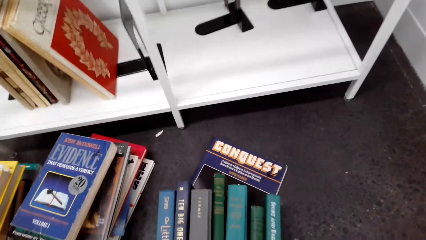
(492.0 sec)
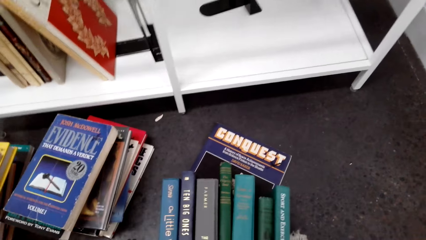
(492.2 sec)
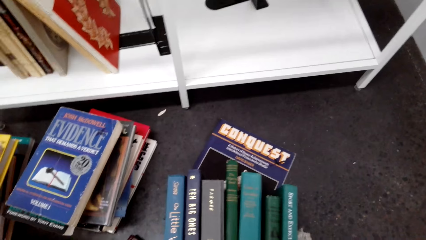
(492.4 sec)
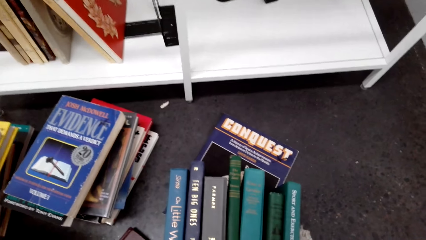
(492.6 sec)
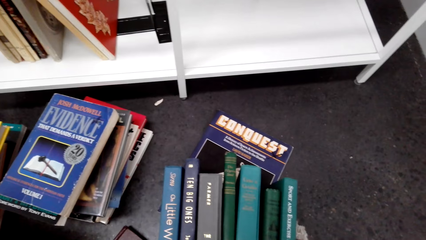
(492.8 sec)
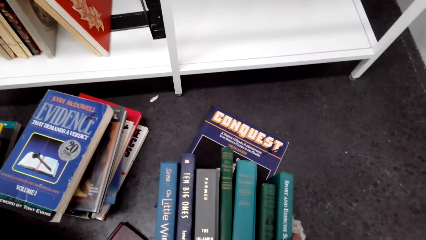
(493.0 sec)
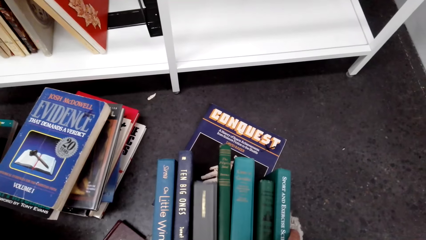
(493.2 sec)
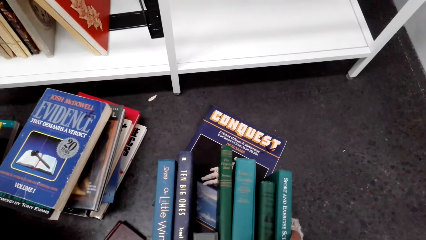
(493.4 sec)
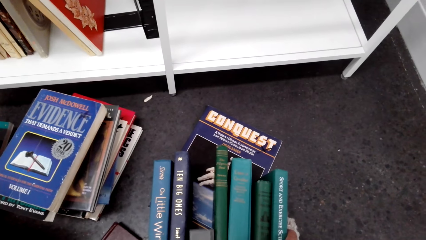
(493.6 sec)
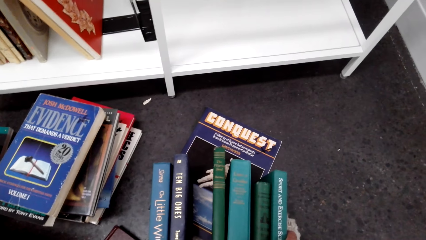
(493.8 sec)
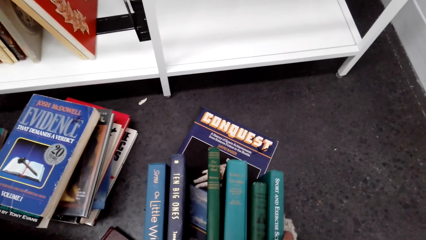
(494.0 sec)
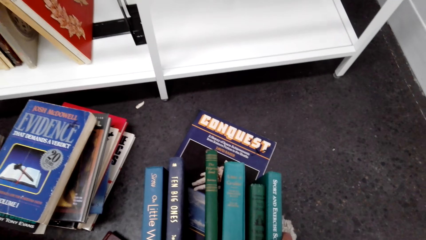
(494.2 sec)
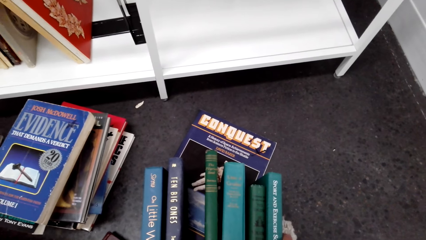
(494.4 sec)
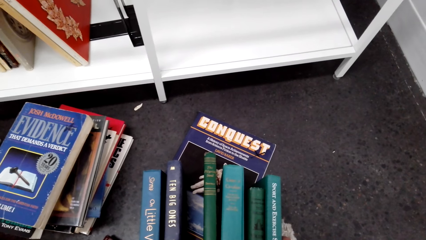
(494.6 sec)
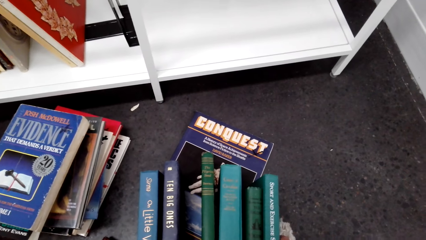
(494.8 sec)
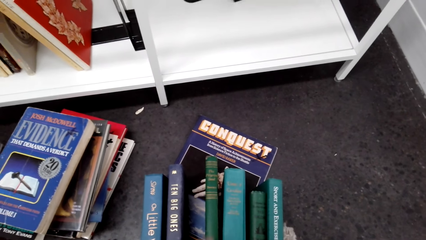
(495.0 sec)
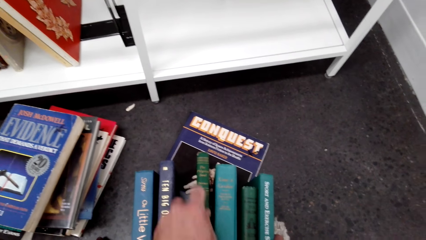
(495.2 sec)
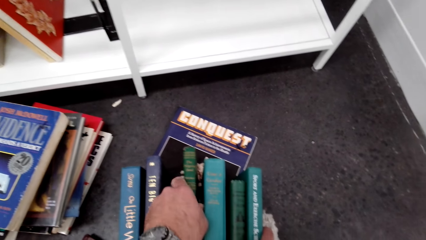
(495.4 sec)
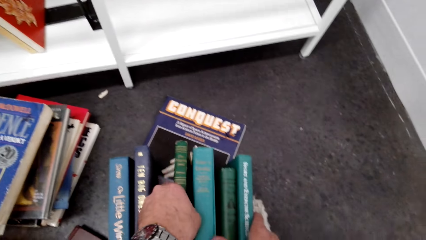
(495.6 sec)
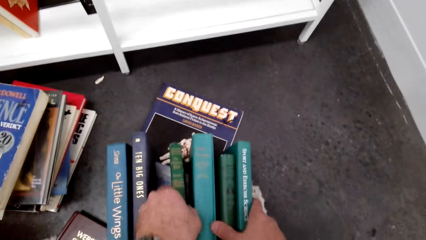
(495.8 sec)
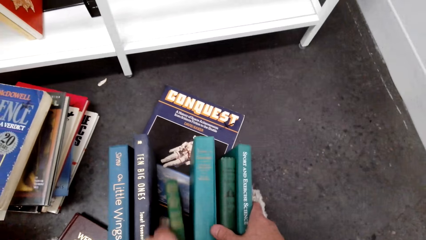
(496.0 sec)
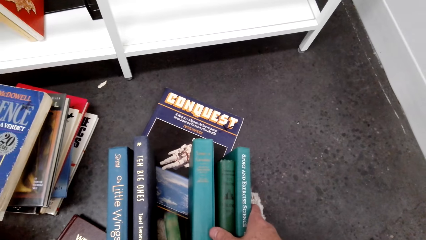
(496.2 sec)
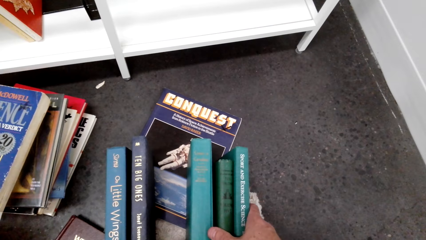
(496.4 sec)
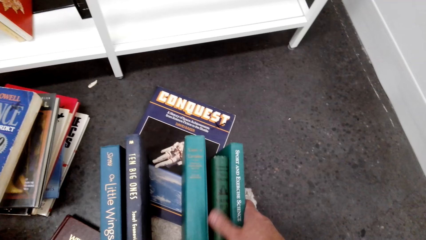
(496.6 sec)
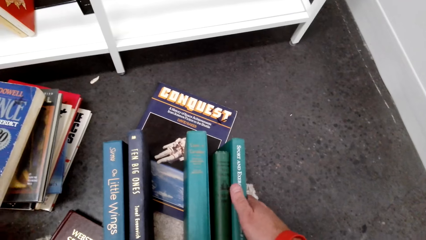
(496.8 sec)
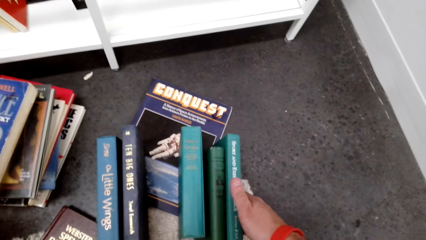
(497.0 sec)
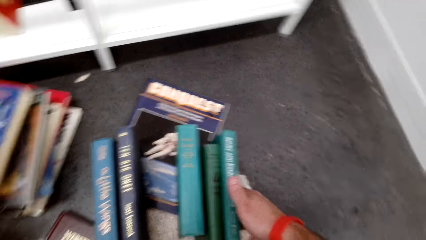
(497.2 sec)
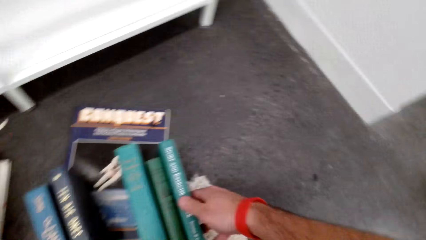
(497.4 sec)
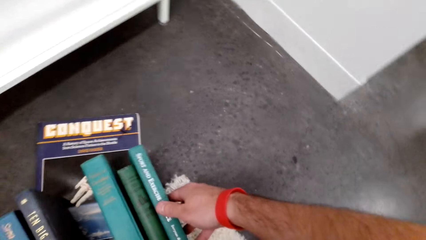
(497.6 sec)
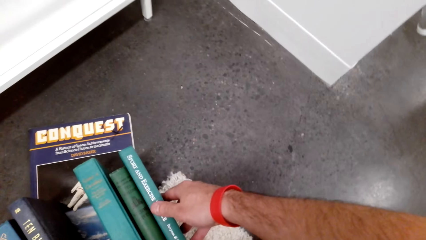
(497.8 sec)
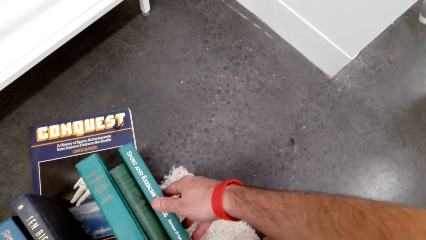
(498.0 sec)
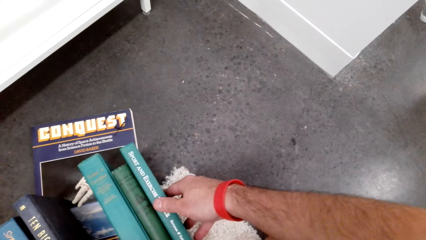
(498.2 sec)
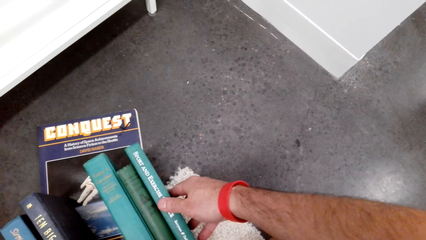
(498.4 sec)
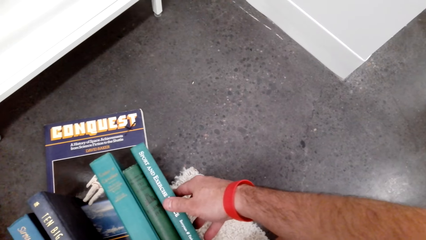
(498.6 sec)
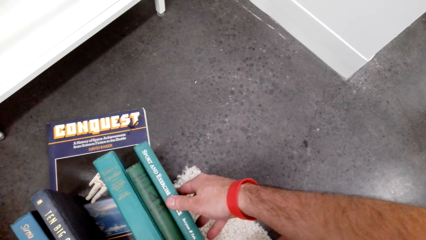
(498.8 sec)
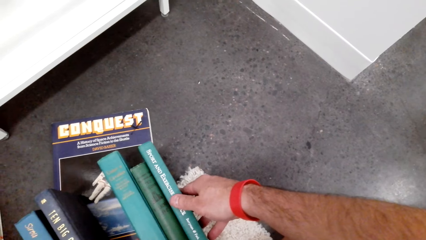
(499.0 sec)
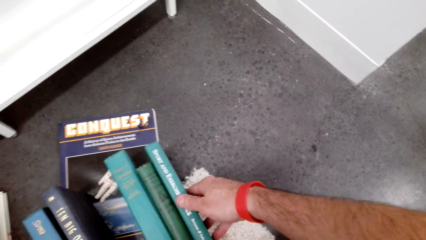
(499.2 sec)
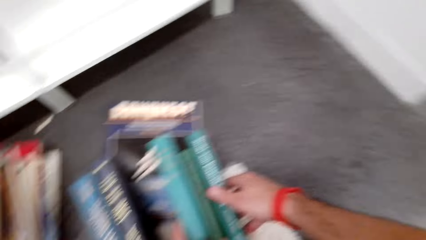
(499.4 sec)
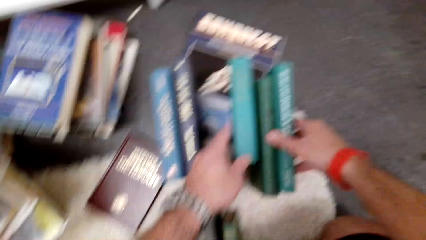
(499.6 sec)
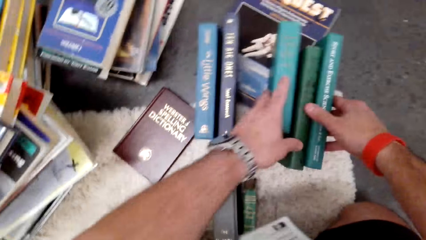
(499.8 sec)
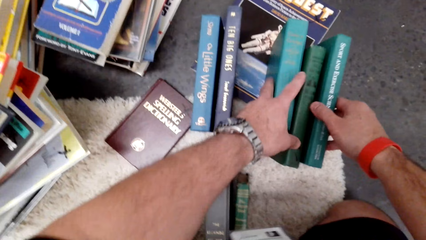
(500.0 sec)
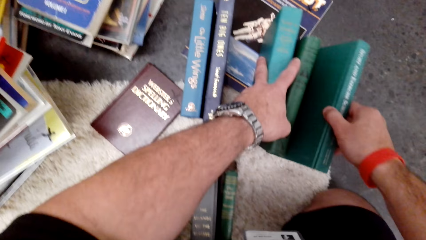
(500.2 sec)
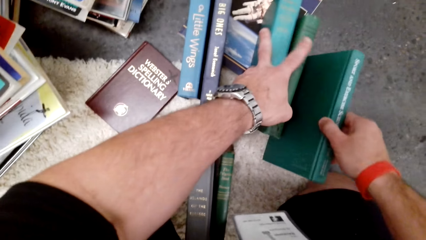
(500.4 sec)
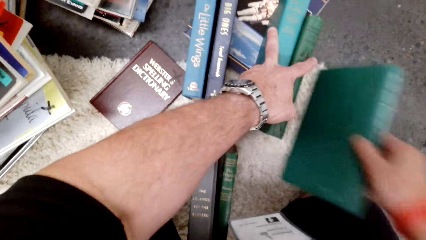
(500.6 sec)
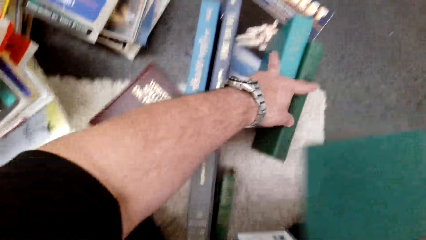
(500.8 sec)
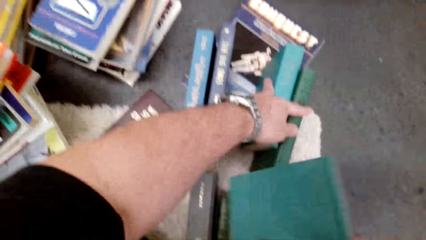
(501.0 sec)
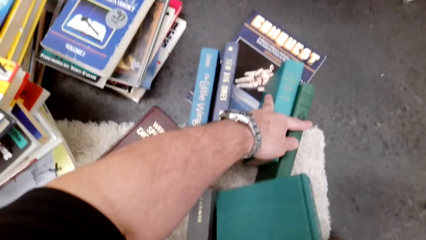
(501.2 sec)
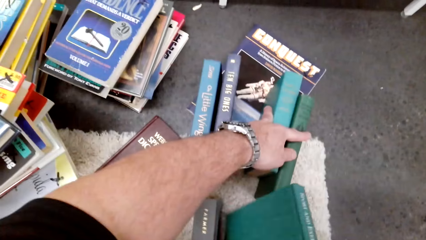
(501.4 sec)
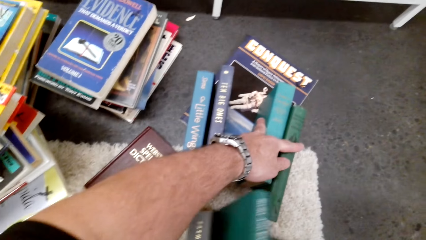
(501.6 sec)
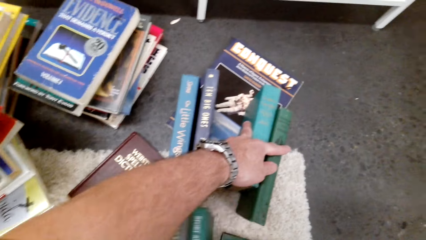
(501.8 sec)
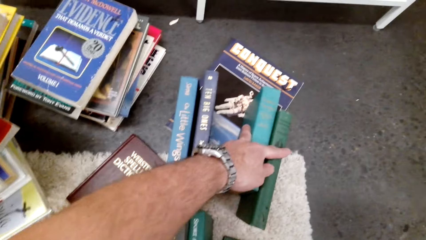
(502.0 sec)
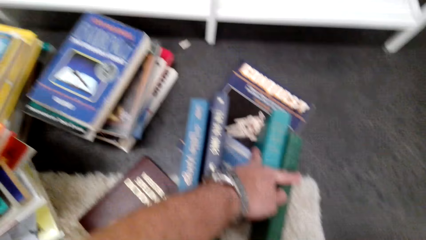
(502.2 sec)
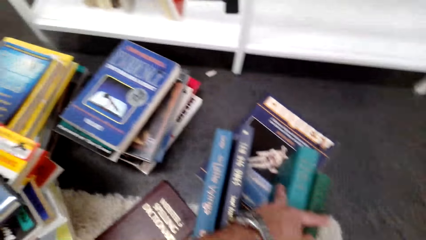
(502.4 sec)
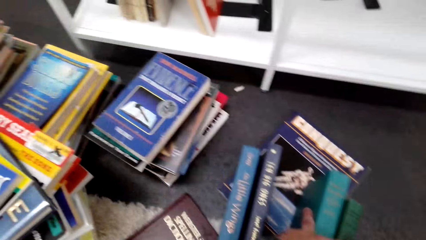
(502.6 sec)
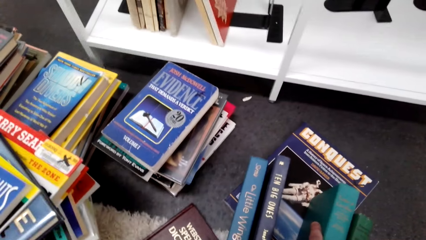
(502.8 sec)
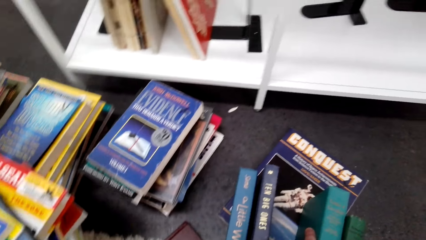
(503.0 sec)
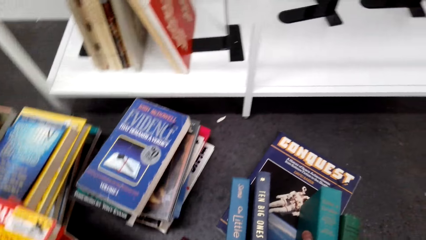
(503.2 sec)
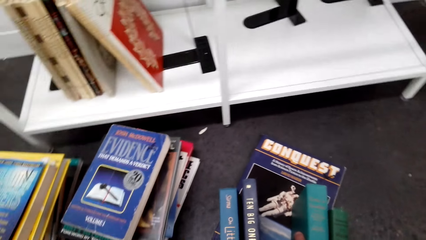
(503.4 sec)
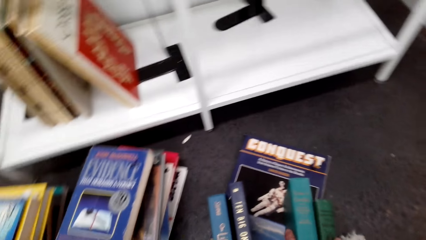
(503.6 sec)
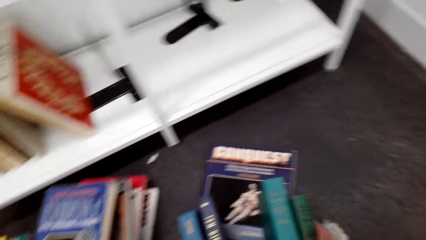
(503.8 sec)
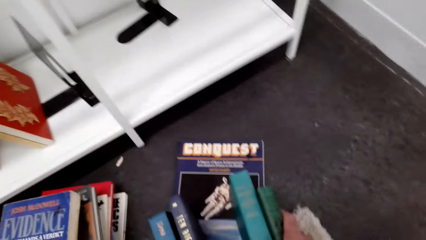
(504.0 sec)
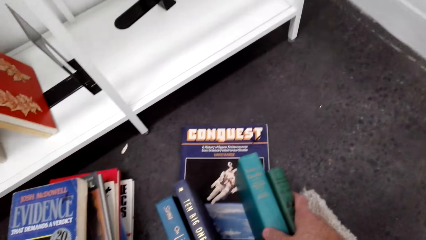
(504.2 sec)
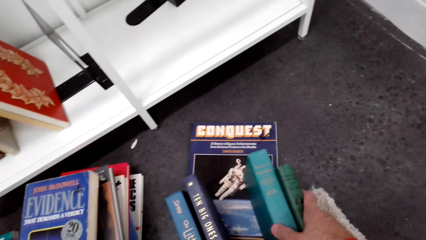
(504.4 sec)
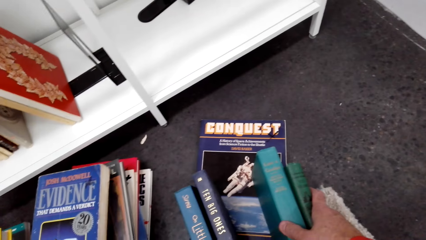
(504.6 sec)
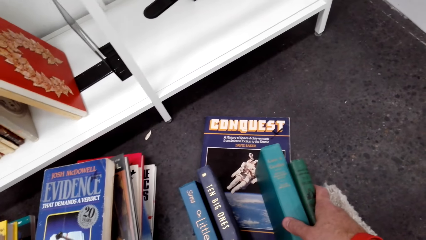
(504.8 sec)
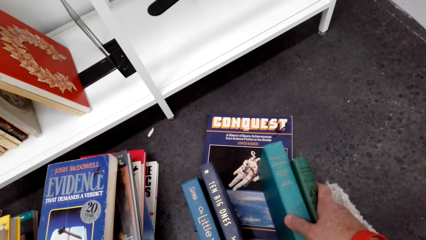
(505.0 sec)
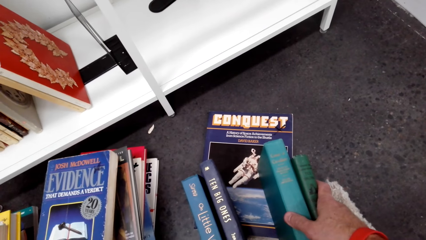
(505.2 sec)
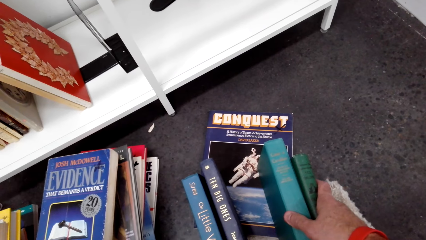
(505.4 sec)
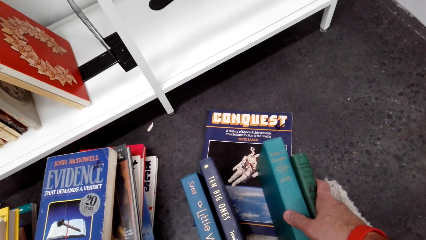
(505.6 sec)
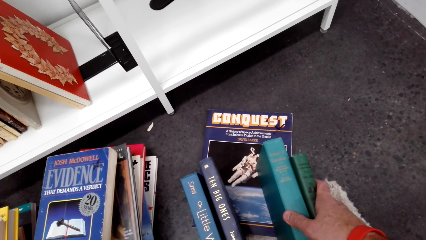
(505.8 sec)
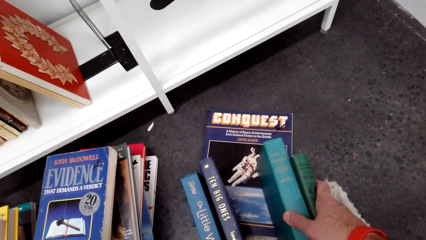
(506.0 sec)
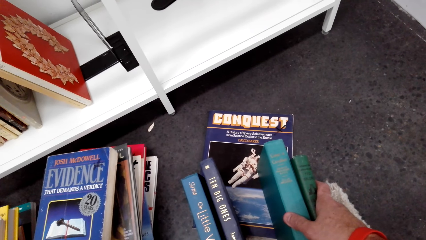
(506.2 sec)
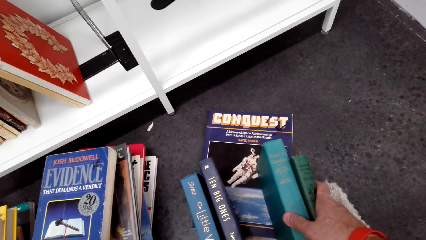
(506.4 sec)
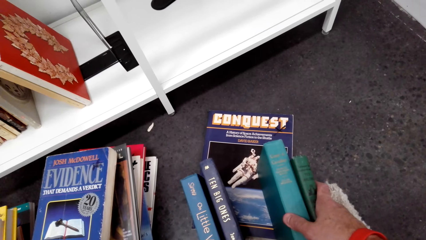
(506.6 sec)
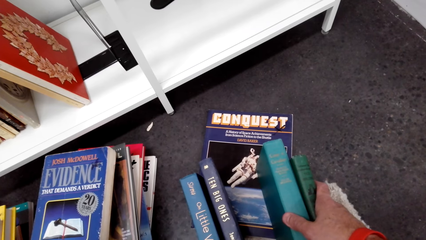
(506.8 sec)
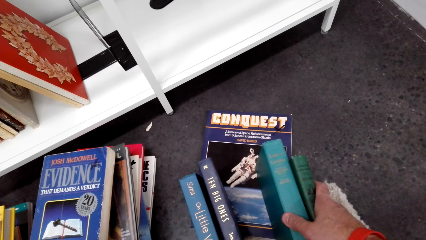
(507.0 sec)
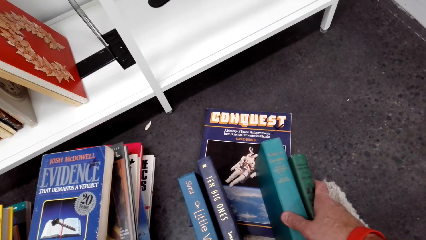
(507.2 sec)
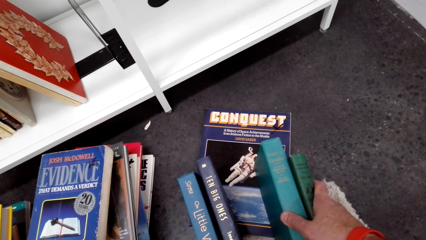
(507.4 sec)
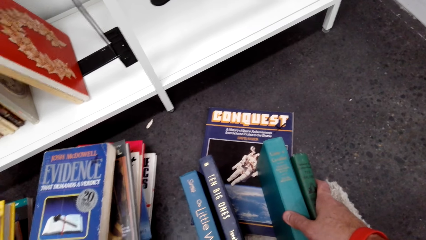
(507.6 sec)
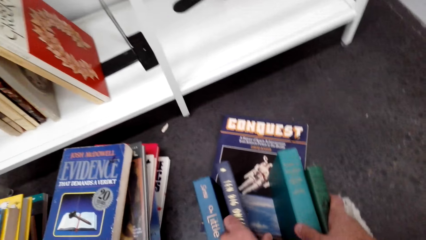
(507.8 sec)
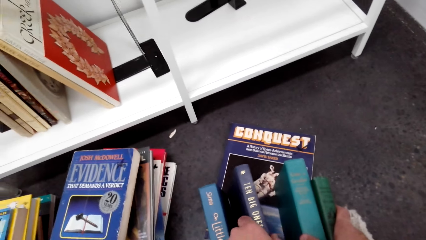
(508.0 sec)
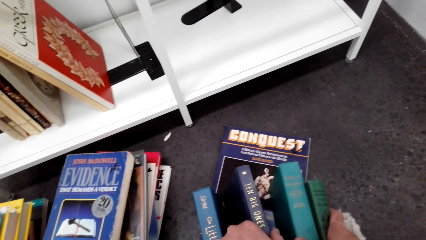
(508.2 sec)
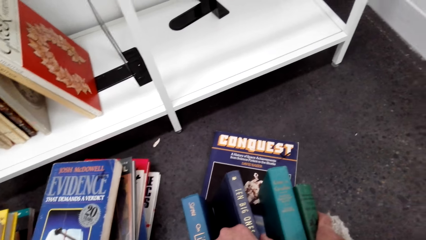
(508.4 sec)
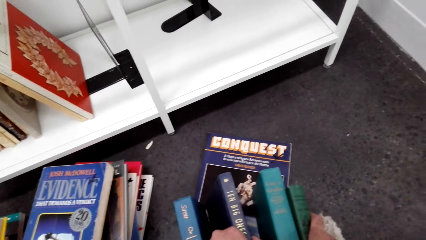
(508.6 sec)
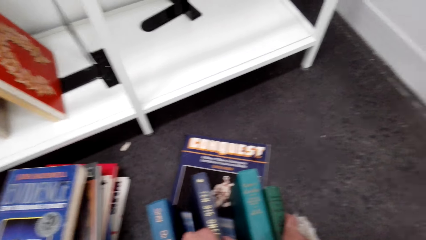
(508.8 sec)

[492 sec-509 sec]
The camera wearer removes the books one by one. They lift a book. They put the book down. They look around.
